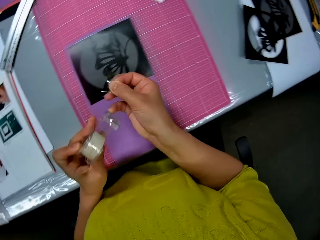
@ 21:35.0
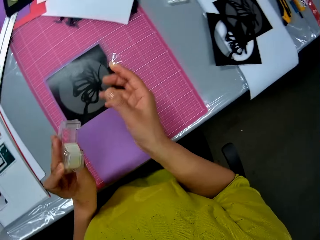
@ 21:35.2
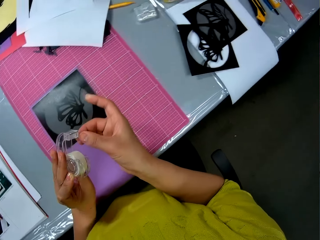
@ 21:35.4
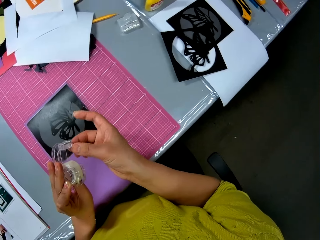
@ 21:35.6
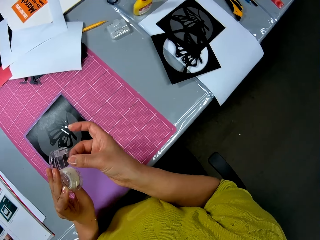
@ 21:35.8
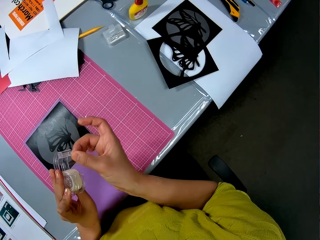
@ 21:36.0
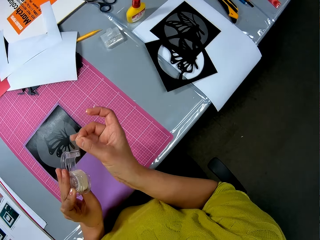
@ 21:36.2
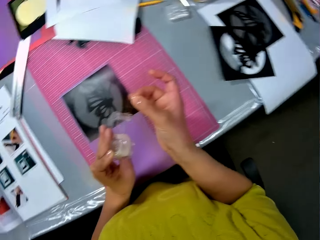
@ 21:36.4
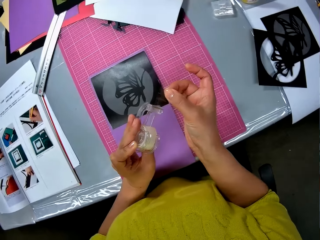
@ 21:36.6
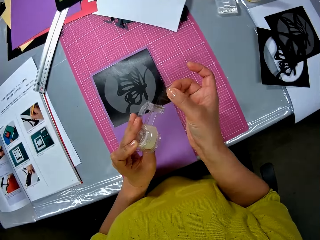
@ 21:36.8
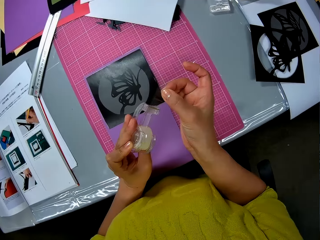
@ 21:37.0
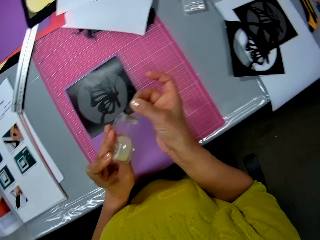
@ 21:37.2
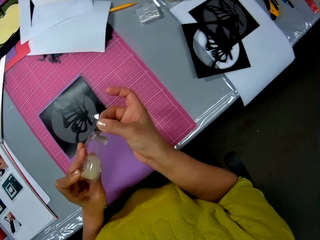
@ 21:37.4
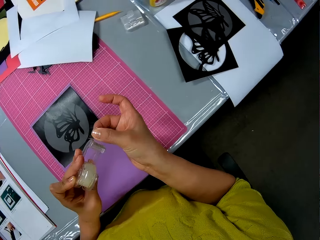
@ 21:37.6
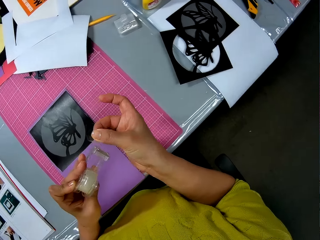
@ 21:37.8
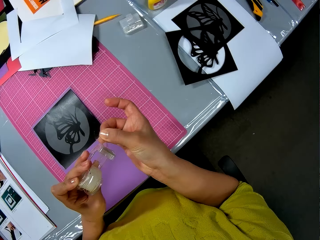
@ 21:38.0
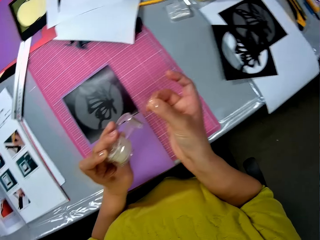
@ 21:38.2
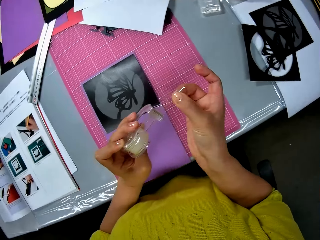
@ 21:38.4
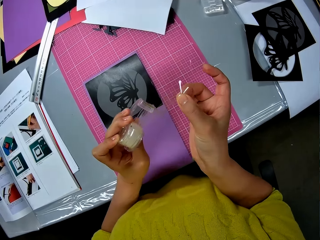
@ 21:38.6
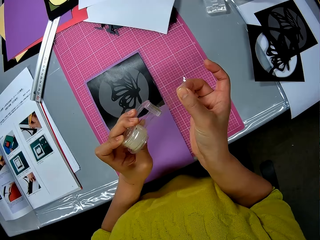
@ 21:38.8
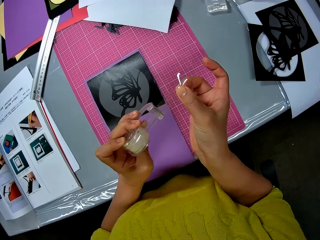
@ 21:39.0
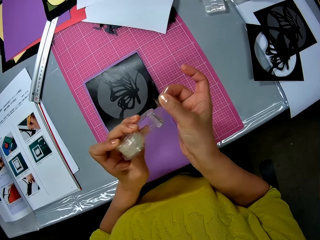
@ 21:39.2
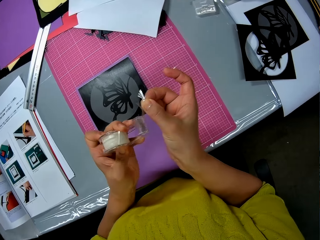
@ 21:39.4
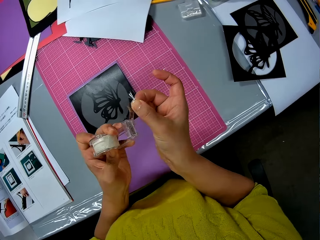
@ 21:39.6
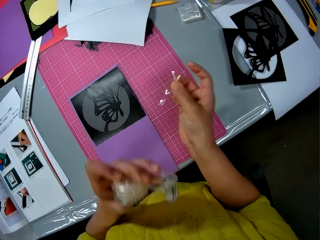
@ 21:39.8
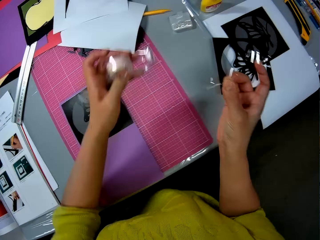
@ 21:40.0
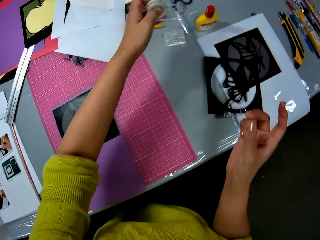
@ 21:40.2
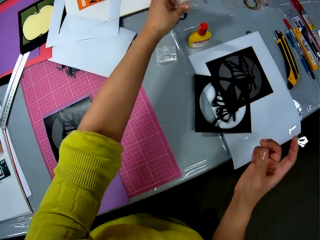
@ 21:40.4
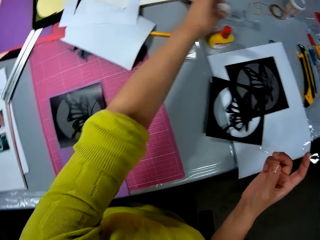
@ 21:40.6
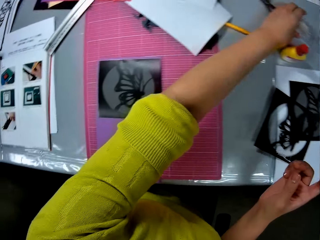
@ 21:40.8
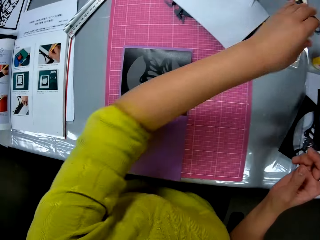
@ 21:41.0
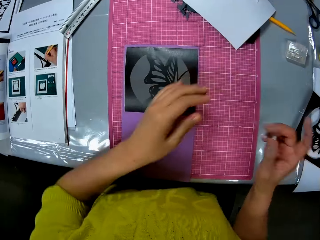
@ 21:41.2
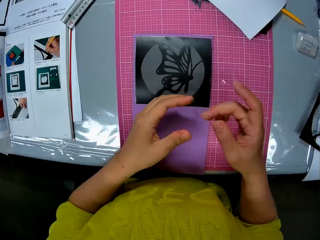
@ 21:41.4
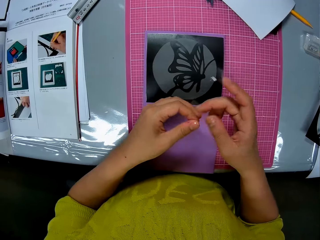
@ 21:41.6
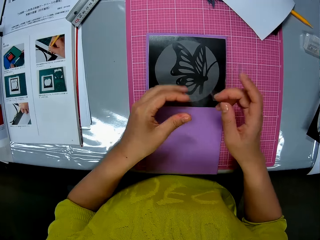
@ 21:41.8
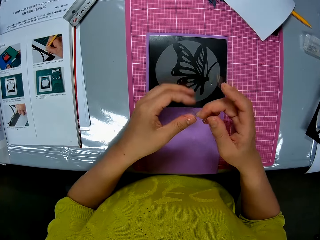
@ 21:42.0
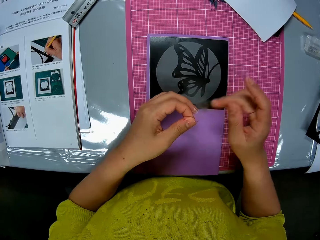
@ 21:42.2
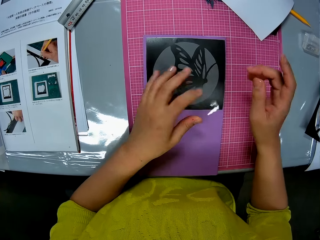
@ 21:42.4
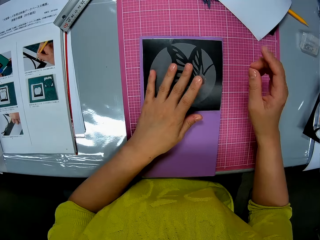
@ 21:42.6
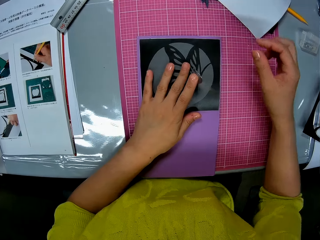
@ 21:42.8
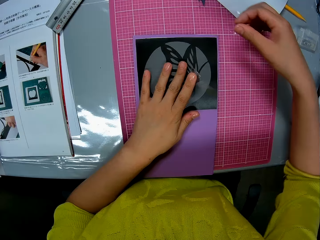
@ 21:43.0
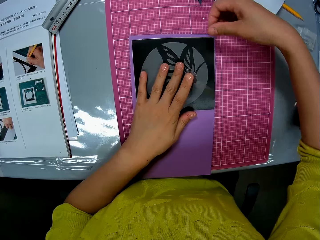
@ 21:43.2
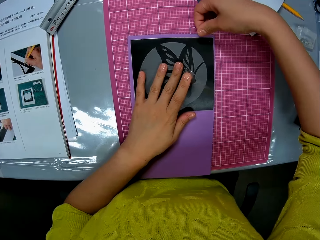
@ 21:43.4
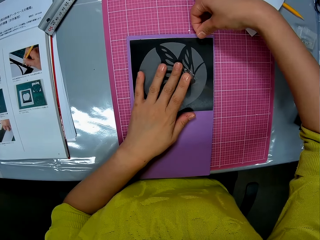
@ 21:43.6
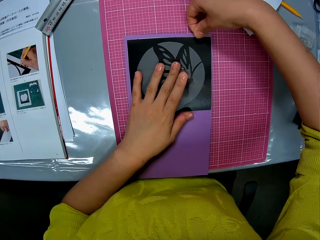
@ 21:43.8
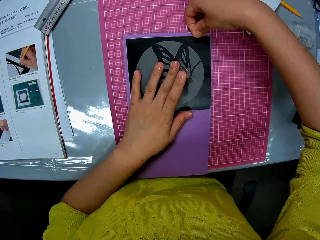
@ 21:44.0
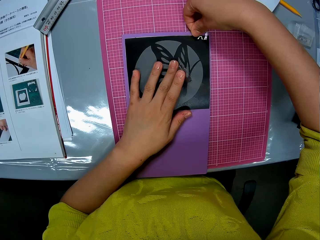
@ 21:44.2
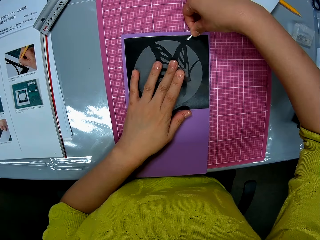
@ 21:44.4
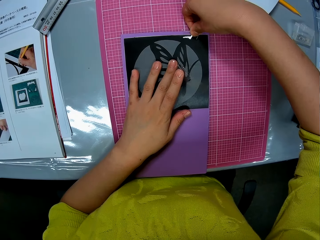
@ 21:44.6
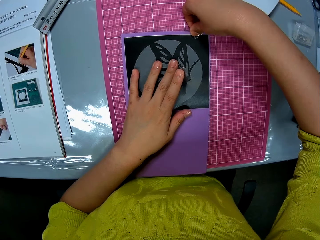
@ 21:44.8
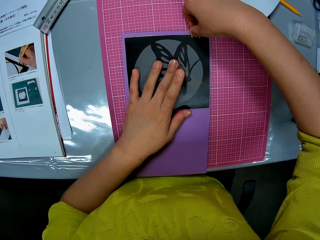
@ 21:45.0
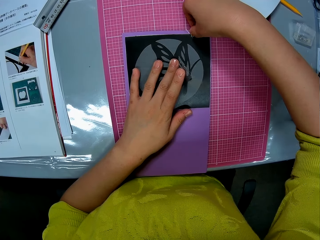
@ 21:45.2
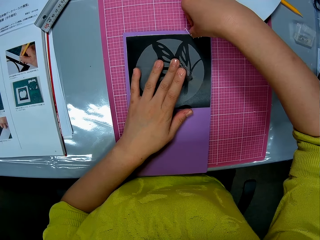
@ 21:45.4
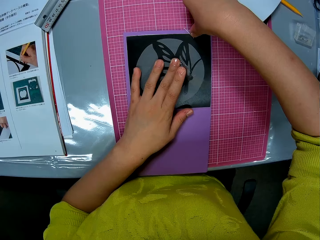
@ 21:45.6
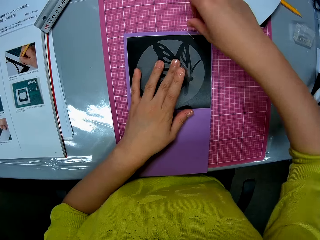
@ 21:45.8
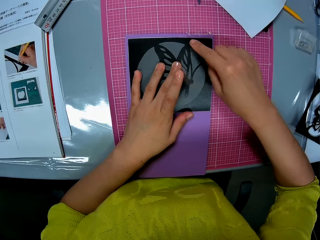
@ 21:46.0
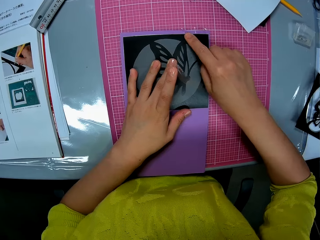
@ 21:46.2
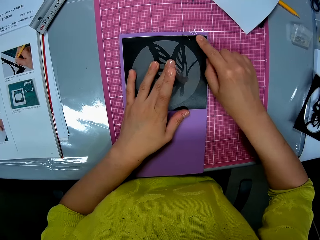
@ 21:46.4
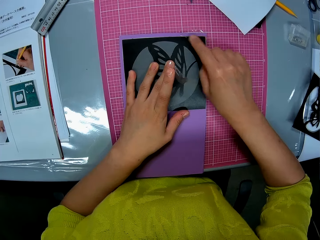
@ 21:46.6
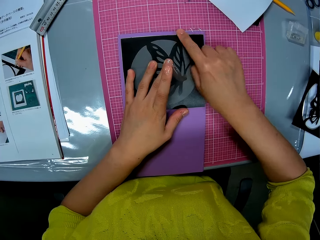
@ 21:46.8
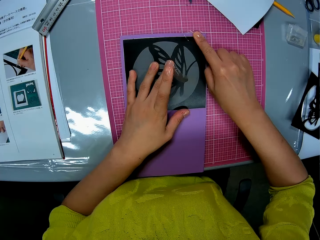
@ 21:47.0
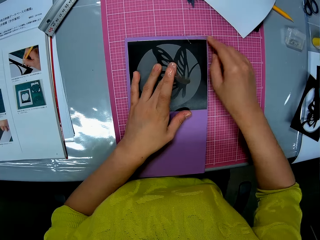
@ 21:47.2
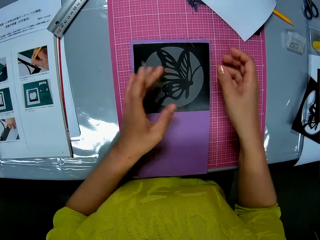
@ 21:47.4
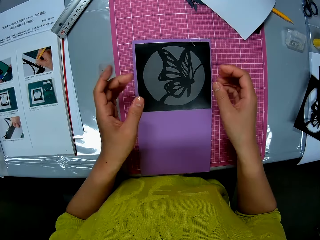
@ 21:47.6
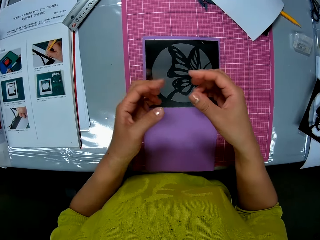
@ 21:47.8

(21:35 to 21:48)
The camera wearer cuts a piece of the adhesive tape with his right hand. They move her hand forwards. They drop the adhesive tape on the table with his left hand. They move her hand towards her. They tape the purple paper and the picture with the adhesive tapes on his hands.

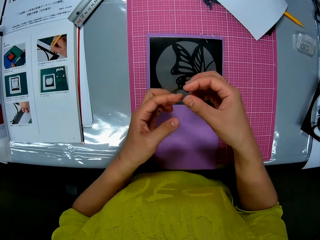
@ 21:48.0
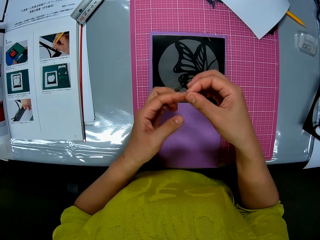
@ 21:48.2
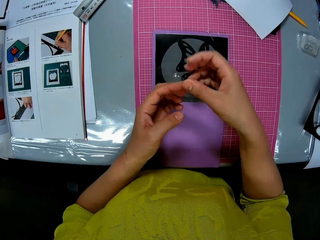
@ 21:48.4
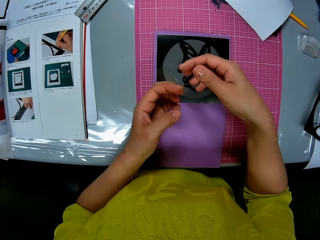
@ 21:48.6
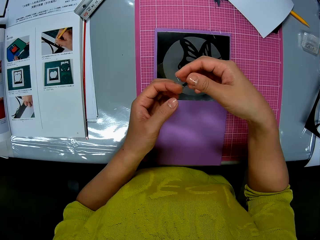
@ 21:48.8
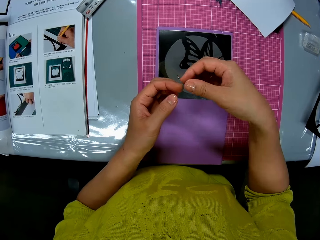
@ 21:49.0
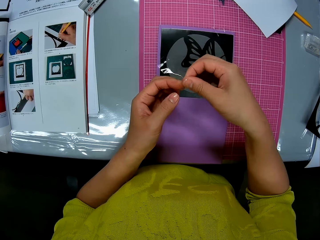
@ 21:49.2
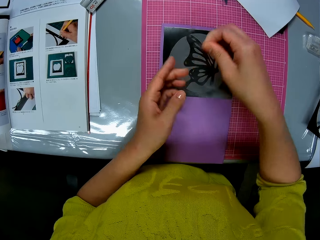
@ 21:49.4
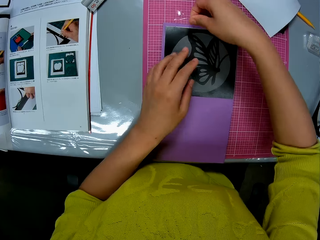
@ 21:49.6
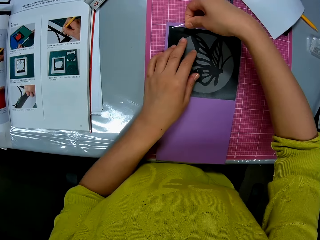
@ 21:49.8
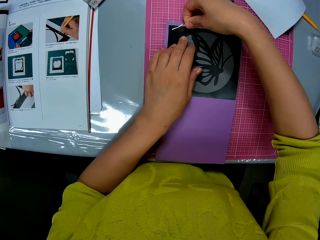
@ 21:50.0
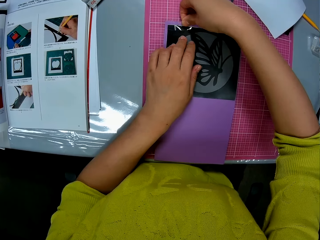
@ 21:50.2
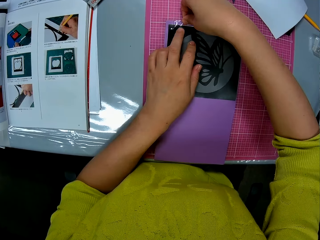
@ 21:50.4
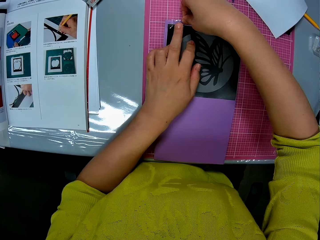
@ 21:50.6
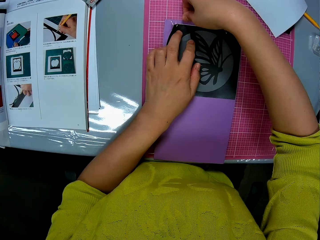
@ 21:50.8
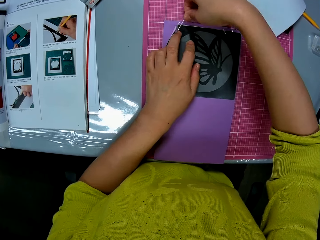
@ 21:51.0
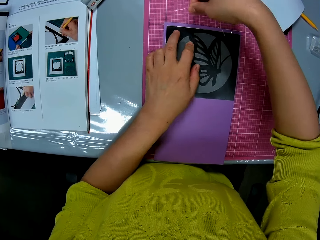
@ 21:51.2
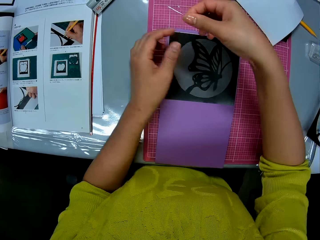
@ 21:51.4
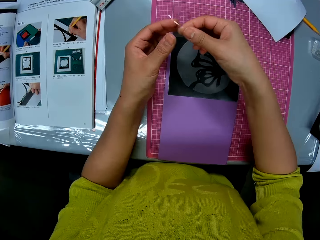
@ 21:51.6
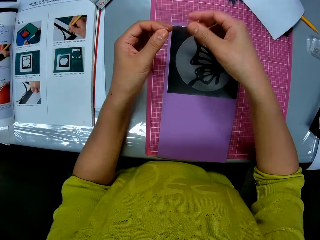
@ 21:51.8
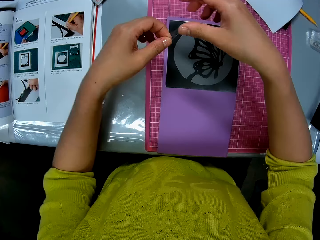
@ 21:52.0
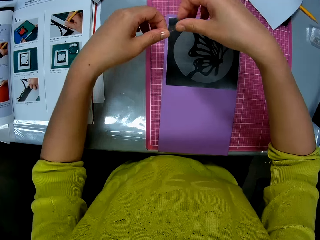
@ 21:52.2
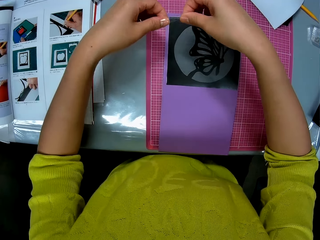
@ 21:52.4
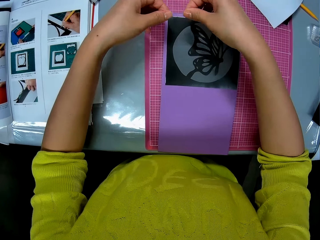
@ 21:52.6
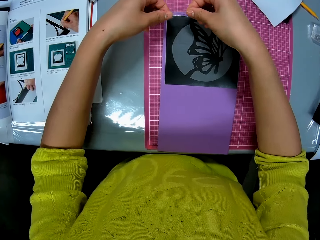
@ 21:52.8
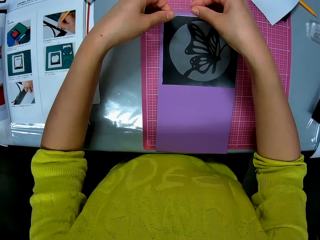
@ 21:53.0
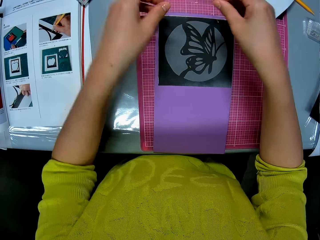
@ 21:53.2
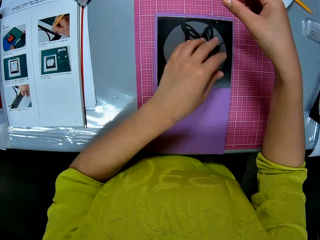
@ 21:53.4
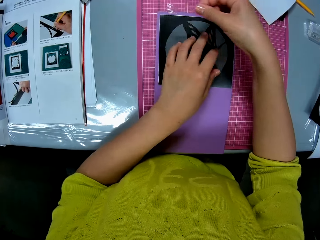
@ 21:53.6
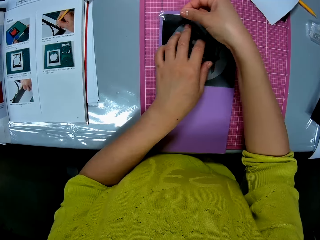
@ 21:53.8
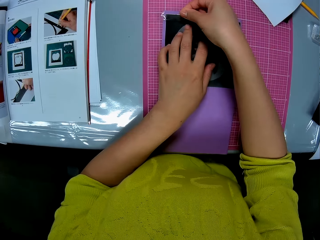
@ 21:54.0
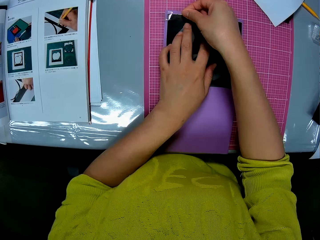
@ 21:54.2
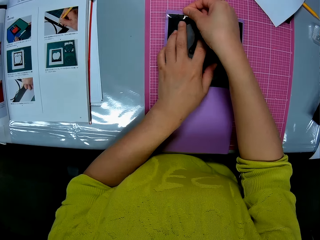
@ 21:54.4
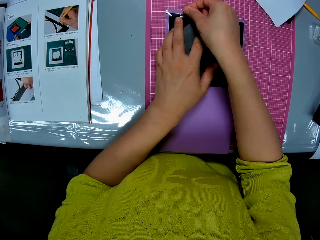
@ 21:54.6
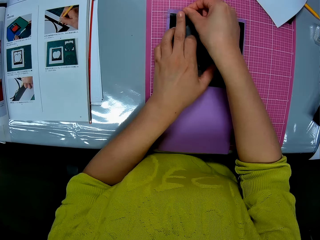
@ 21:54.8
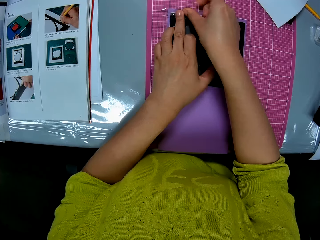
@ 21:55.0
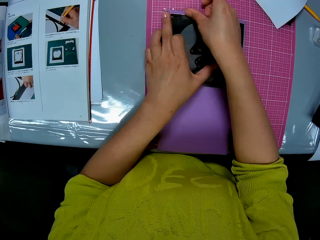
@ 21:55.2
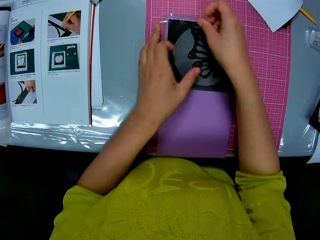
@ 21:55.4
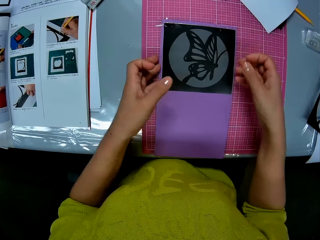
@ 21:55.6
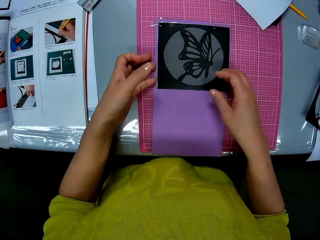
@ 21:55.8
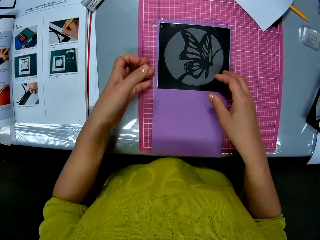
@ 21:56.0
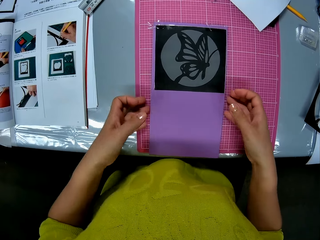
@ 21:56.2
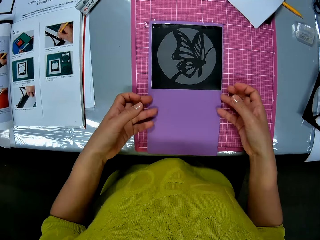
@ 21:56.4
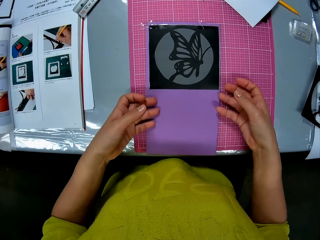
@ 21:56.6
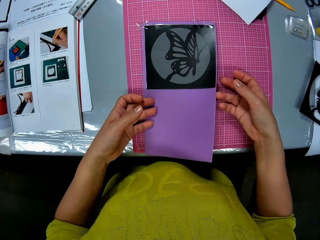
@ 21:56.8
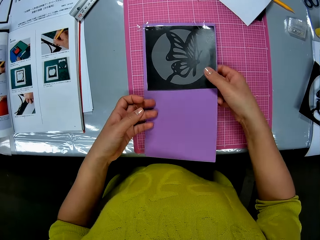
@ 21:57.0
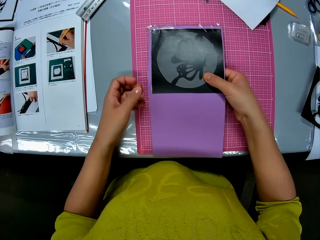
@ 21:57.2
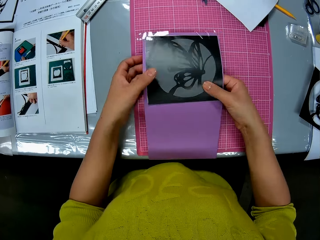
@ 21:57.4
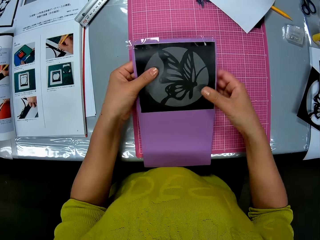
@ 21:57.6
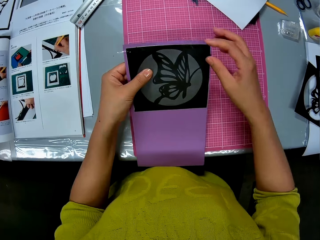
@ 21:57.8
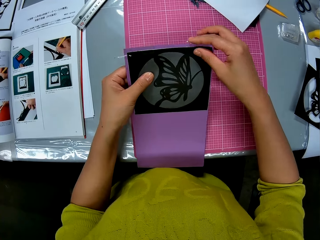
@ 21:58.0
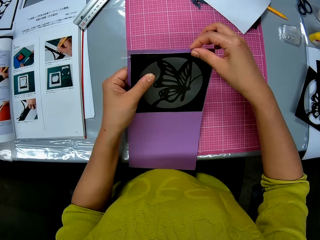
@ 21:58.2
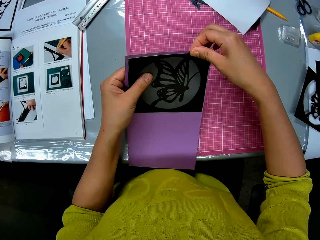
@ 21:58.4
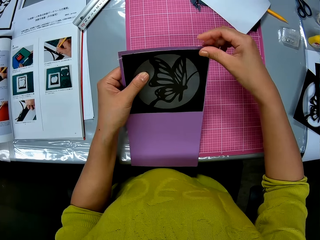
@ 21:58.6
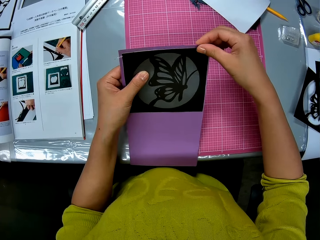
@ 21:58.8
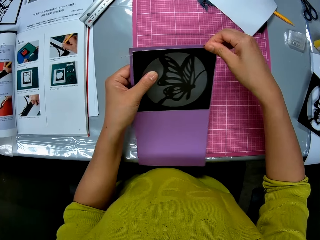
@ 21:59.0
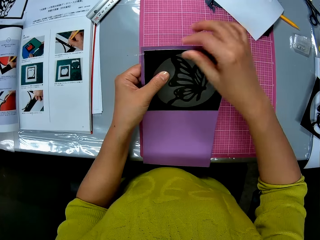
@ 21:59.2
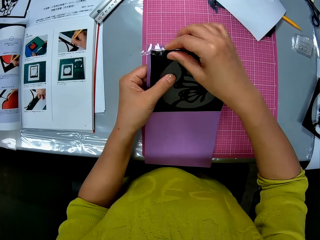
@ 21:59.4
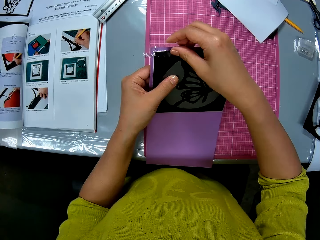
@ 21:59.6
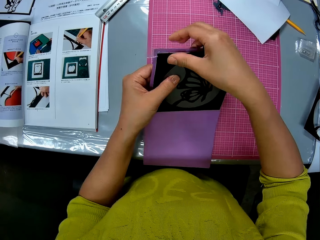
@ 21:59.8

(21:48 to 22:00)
The camera wearer moves her hands backwards. She lifts up a part of the luminous paper. She pulls on the cut out with her hand. She moves her hand forwards. She presses on the tape with her hand.
